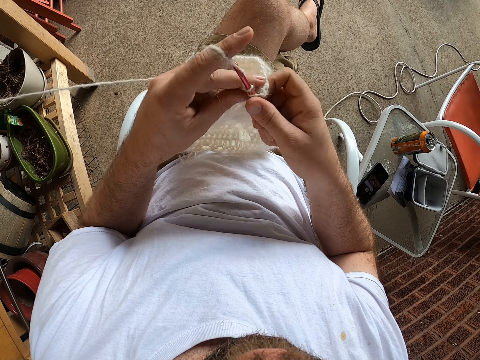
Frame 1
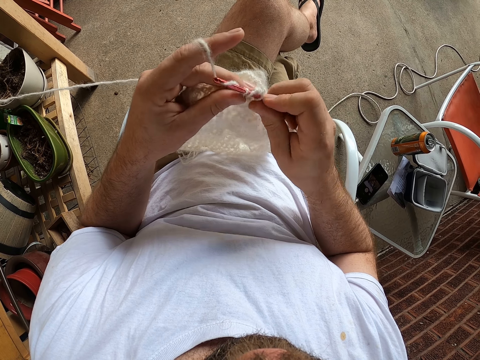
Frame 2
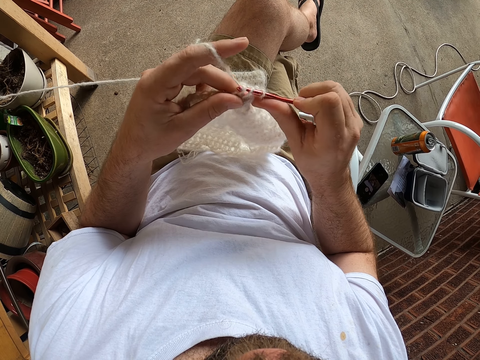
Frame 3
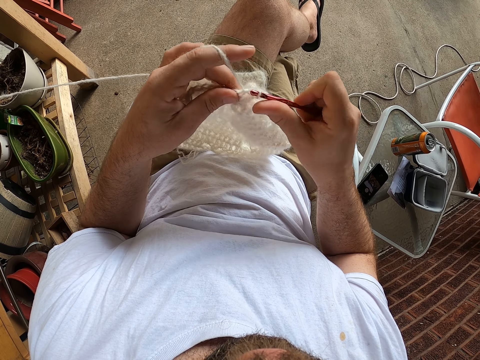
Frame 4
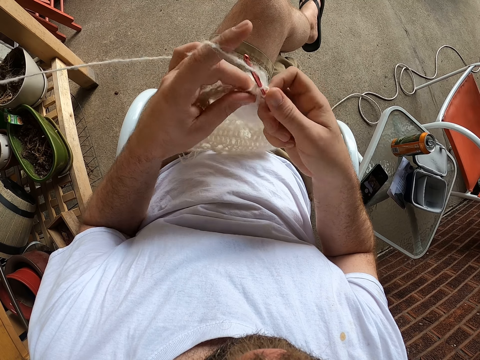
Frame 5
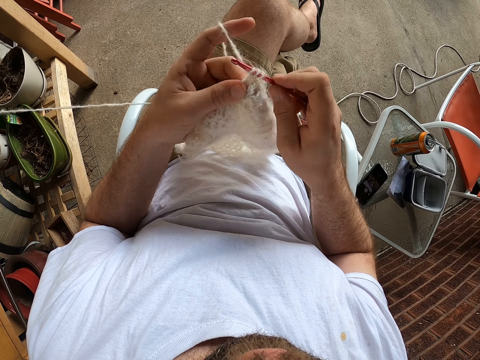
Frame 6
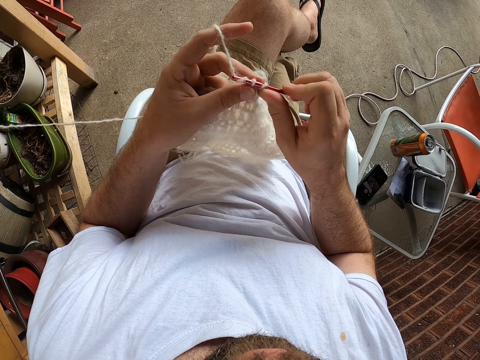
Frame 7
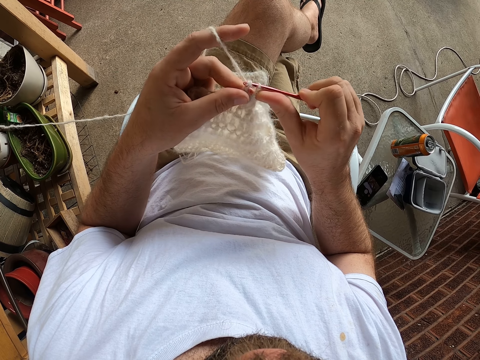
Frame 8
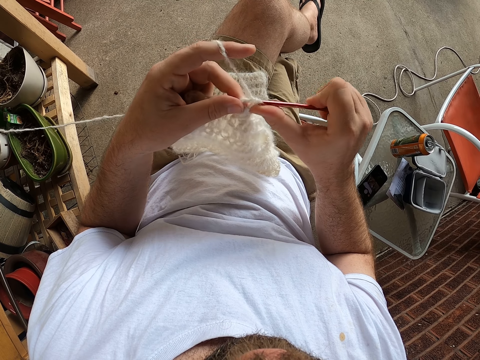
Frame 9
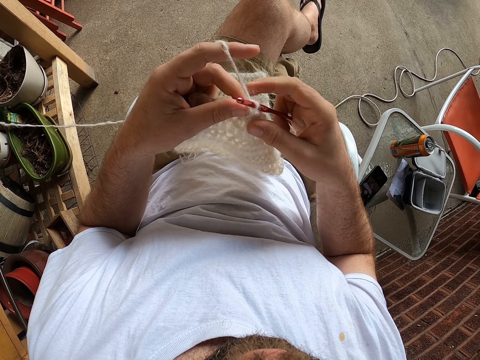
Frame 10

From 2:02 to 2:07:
The camera wearer coils a knitting yarn on a crochet hook.

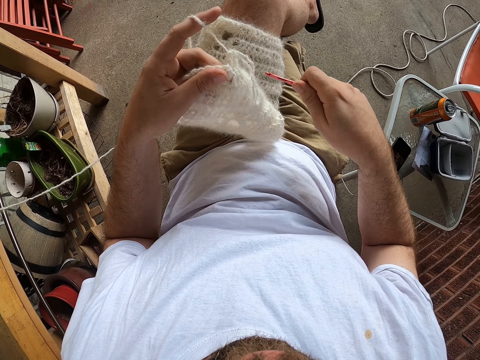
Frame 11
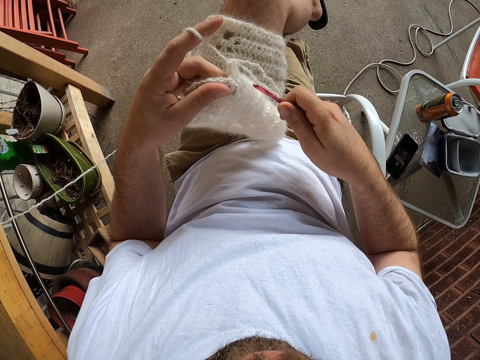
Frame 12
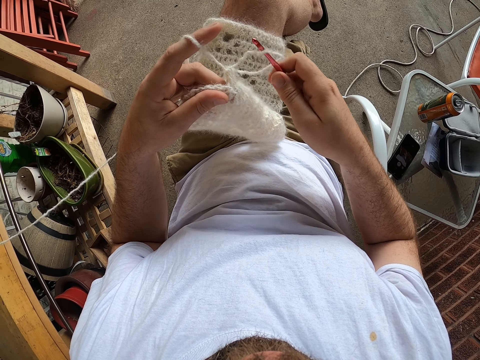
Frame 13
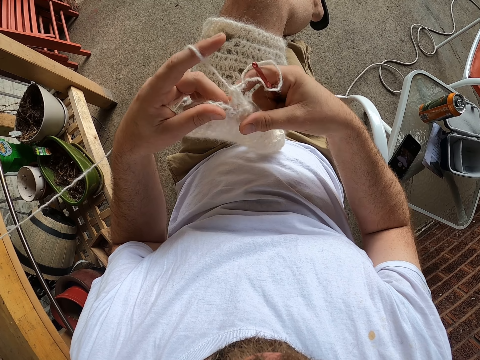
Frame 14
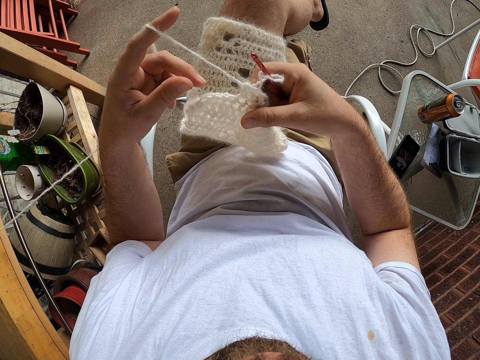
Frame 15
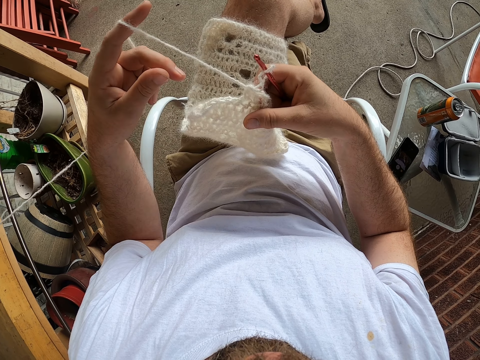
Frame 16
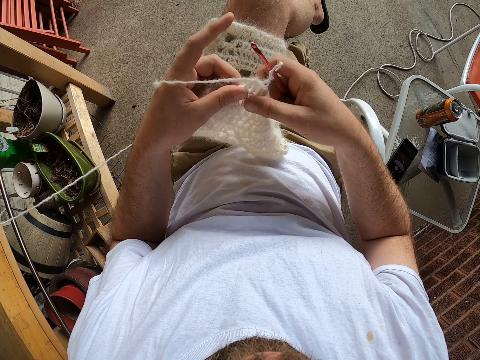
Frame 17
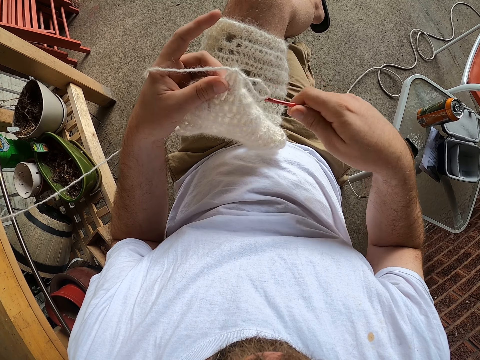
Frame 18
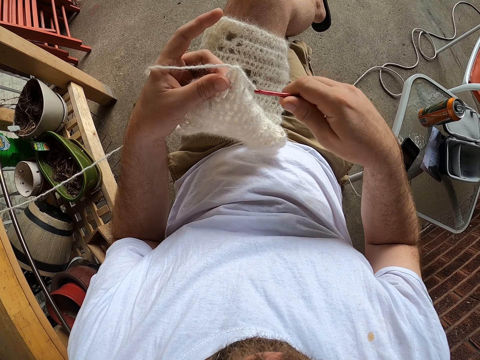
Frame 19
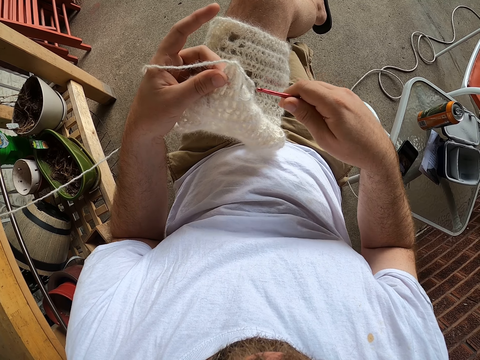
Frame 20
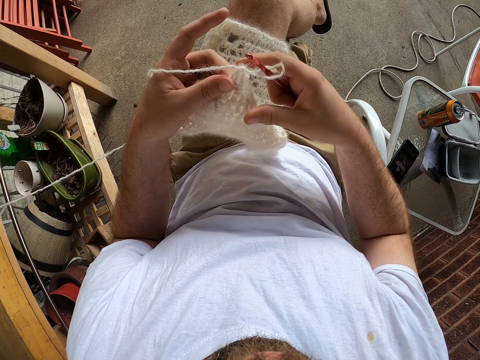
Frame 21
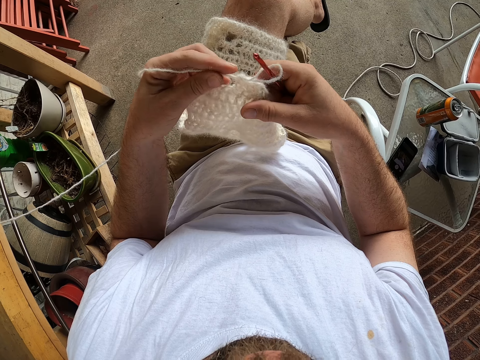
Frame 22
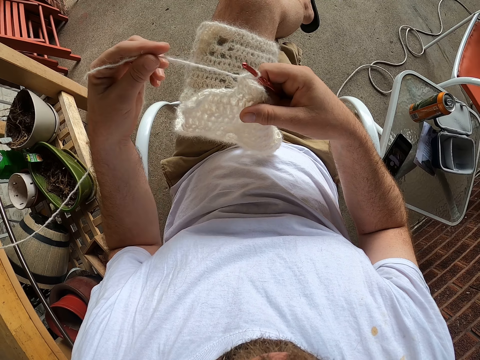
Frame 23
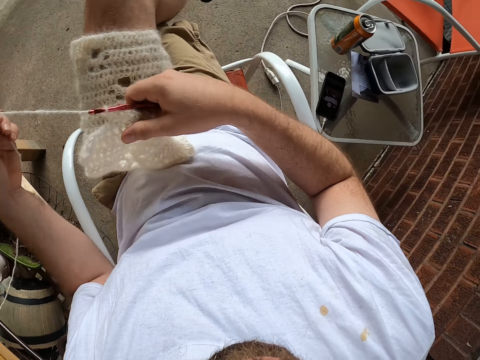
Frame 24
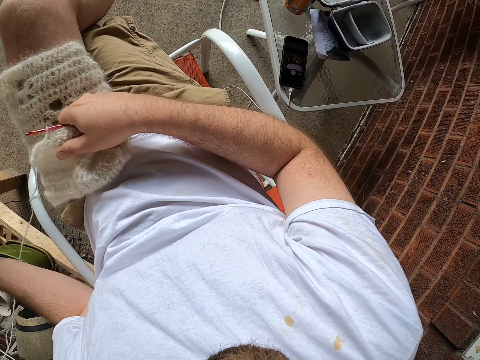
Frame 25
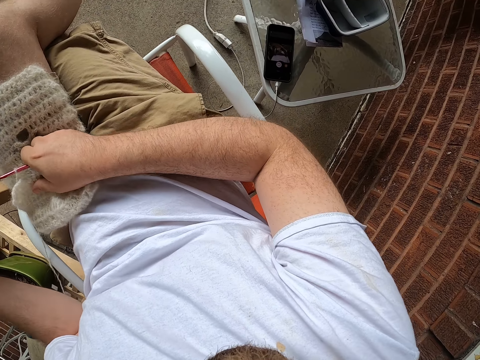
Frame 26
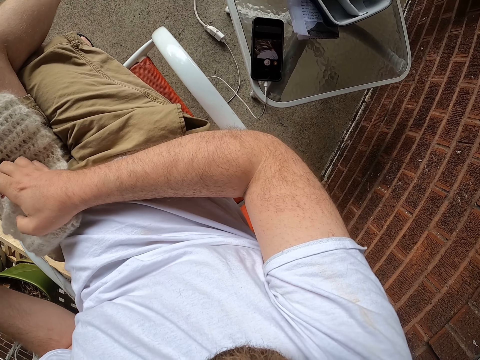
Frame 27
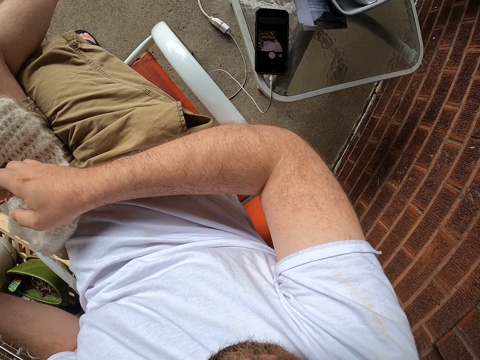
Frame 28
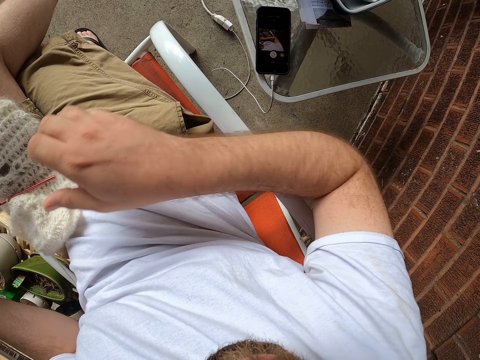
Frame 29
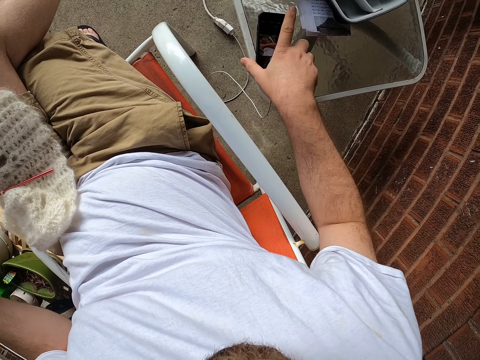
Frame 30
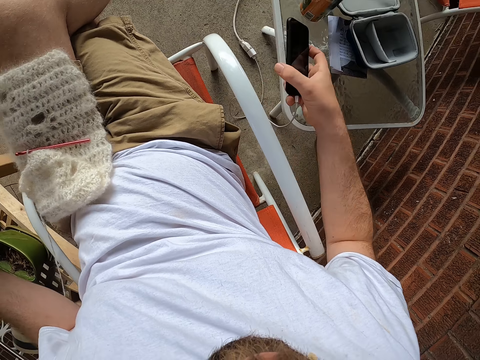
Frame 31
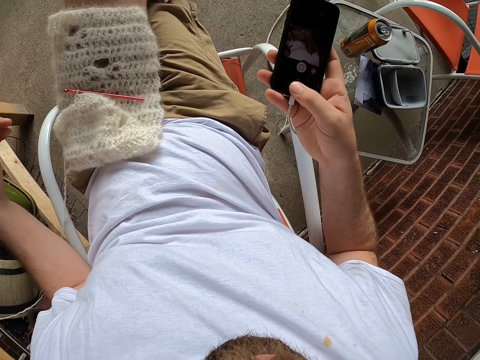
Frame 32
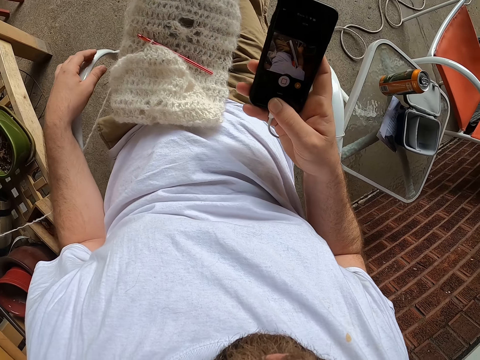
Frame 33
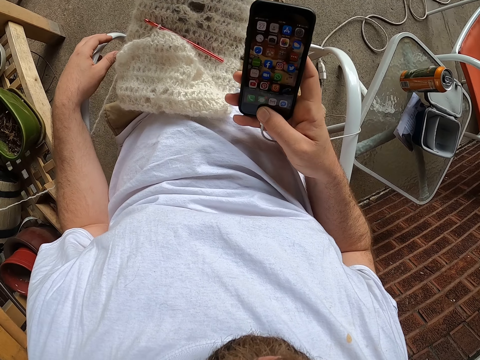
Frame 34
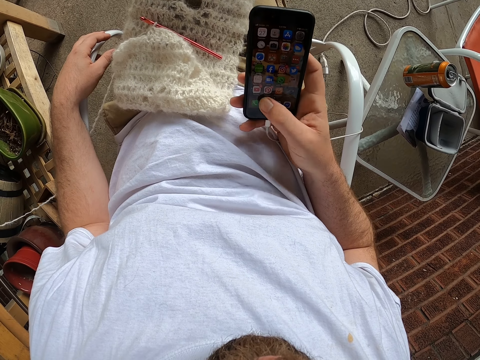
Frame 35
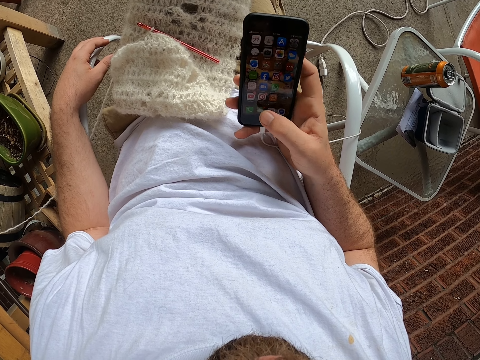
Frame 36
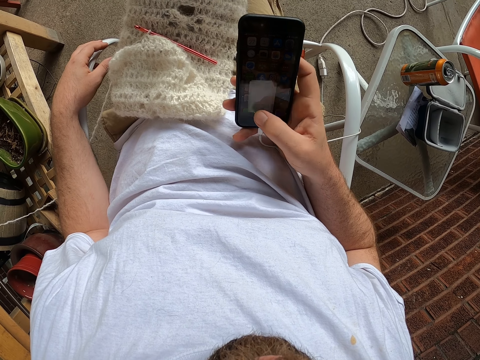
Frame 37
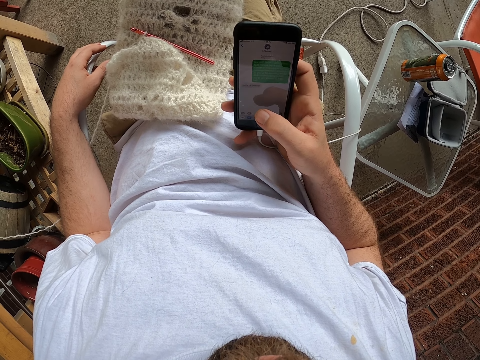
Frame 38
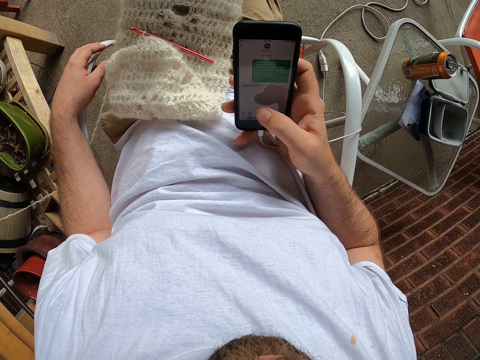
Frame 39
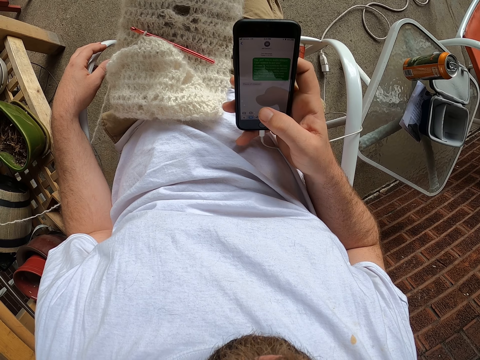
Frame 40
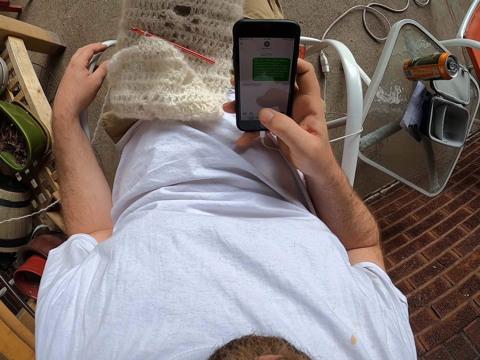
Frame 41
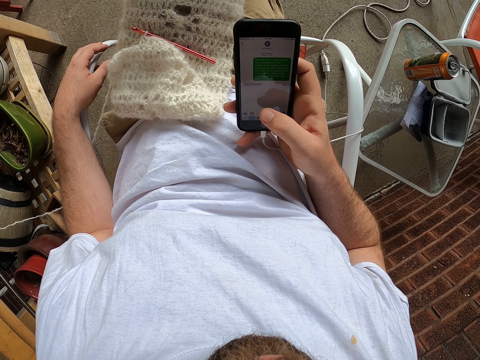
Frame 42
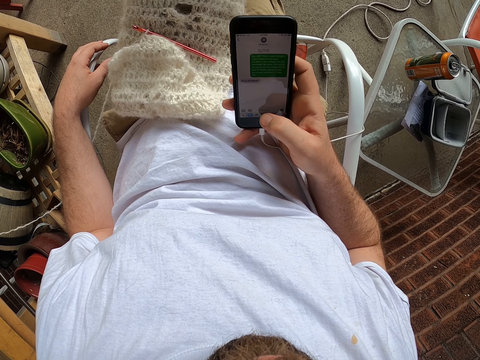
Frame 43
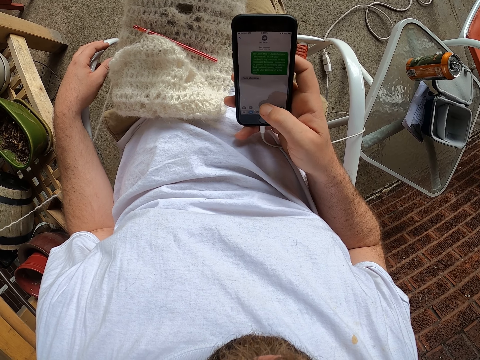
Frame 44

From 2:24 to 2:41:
The camera wearer puts a crochet hook in a knitting yarn. He crochets the wool in his left hand with the crochet hook in his right hand. He pulls the knitting yarn with a hand. He puts down a fabric on a lap. He picks the phone from the table with his right hand. He puts a hand on an arm of a chair. He operates the phone with a hand.

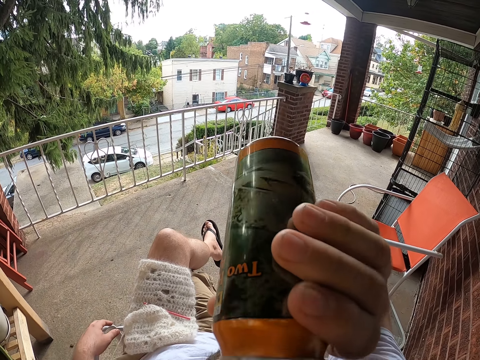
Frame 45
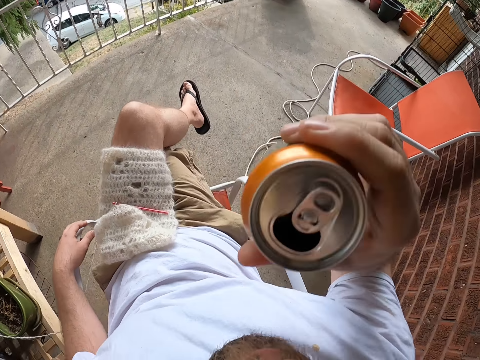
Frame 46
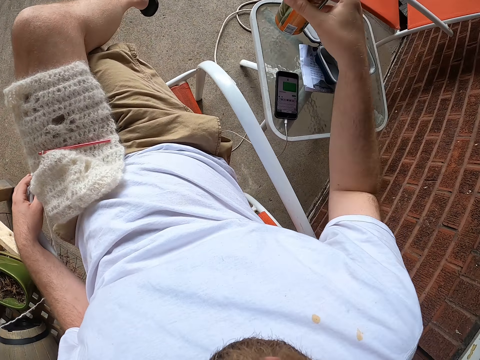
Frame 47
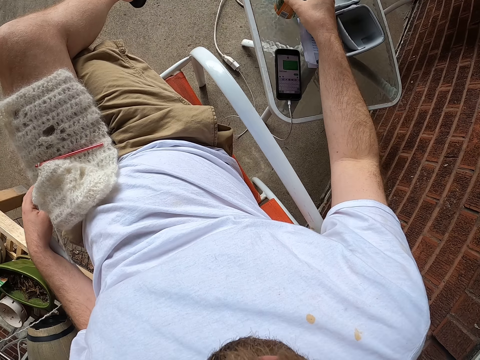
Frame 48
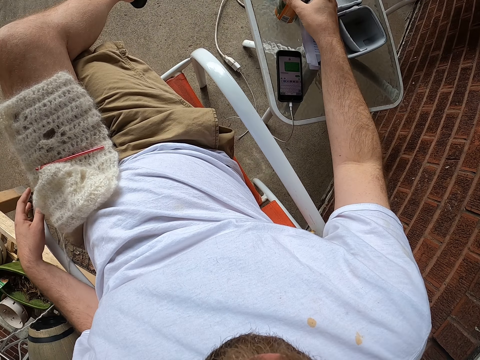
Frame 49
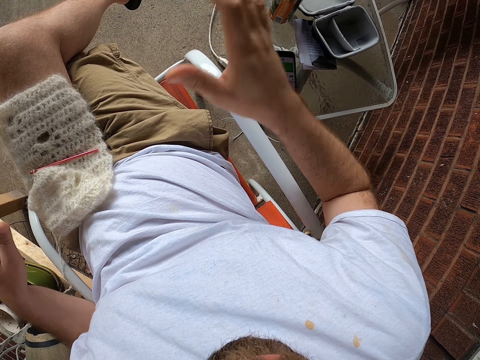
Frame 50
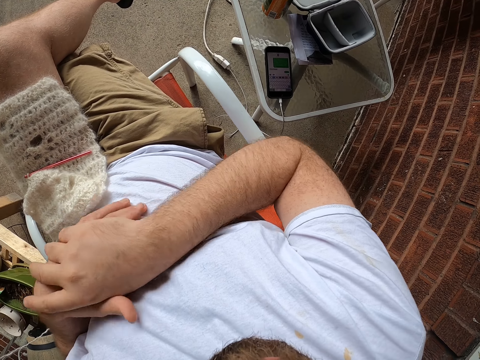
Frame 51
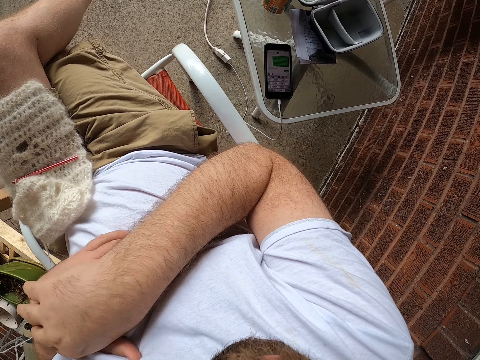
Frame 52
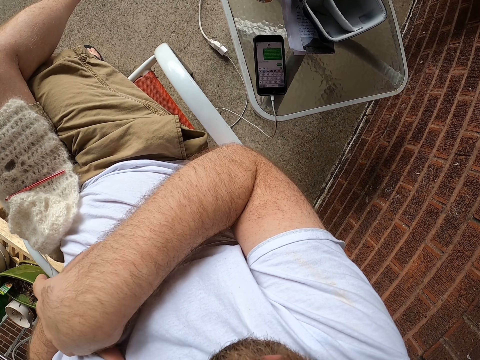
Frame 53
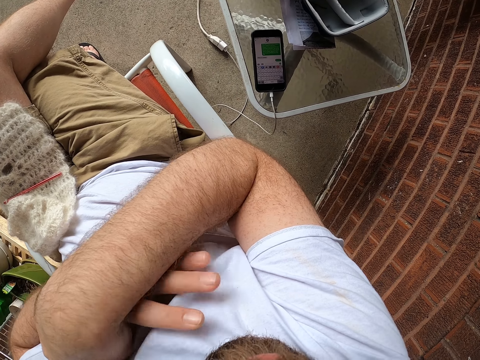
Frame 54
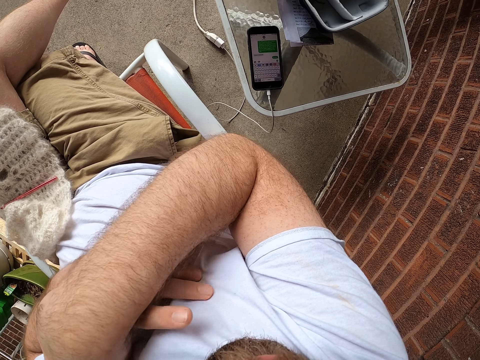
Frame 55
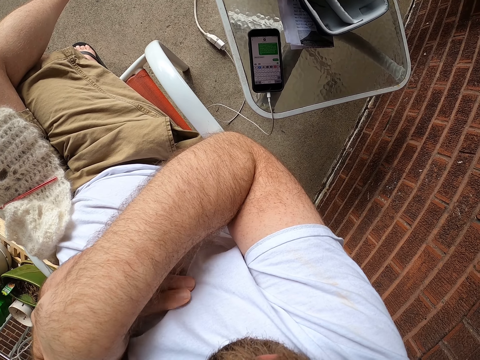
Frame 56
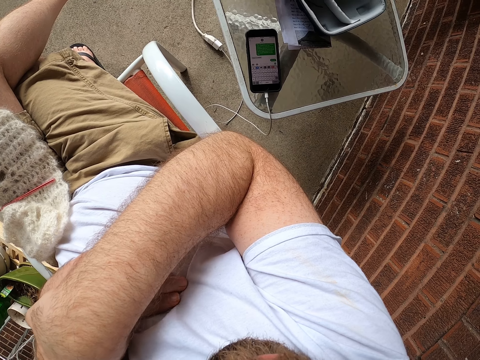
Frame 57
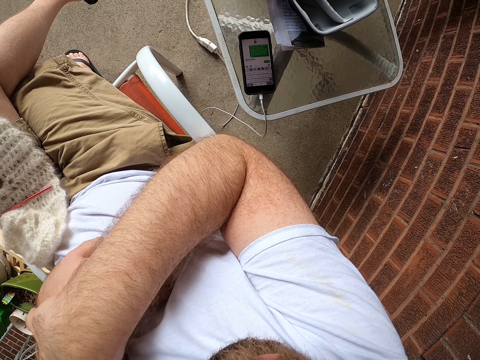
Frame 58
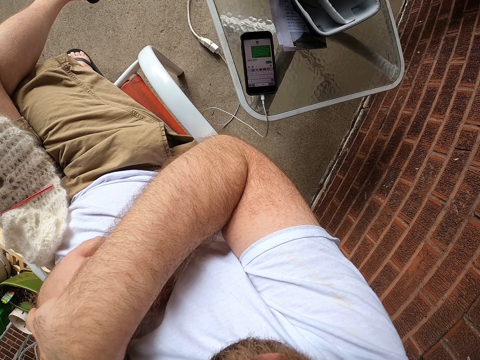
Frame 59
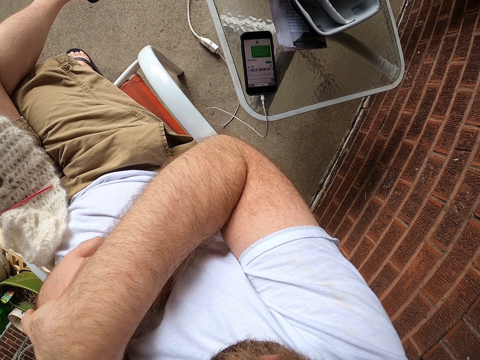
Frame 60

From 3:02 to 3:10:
The camera wearer drops the beverage on the table with his right hand. He holds hands together.
